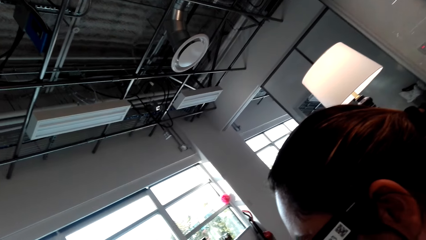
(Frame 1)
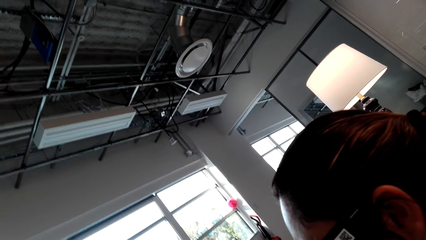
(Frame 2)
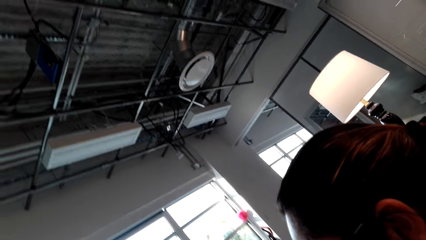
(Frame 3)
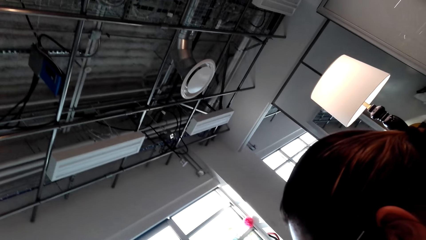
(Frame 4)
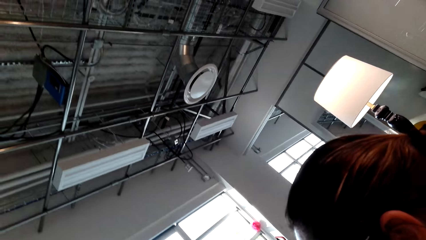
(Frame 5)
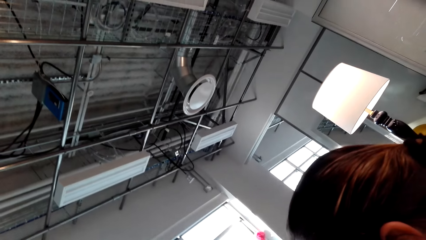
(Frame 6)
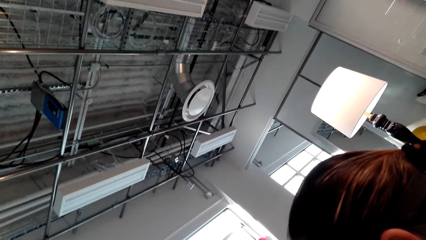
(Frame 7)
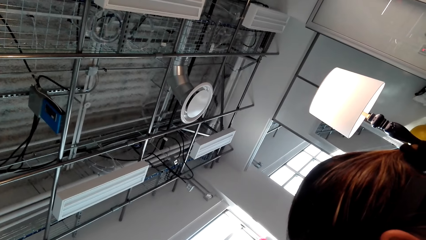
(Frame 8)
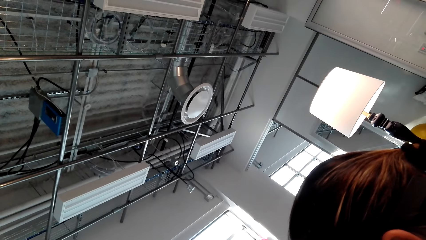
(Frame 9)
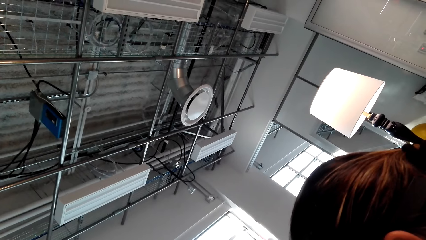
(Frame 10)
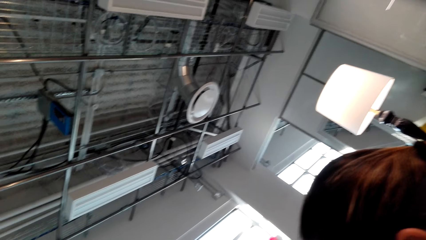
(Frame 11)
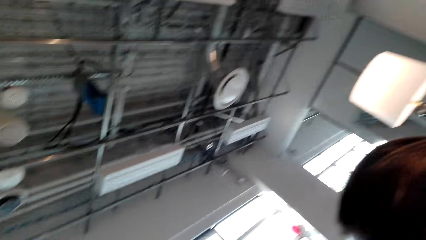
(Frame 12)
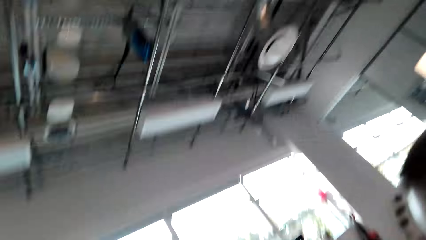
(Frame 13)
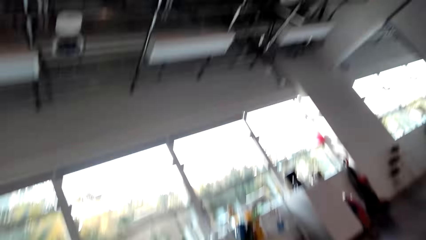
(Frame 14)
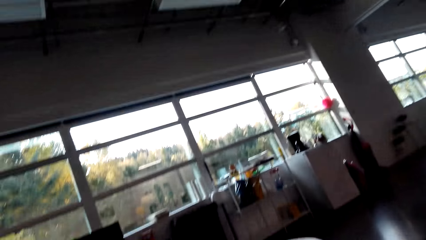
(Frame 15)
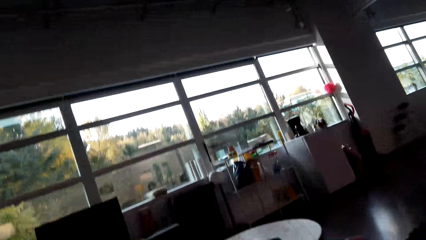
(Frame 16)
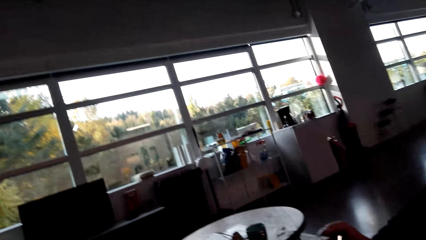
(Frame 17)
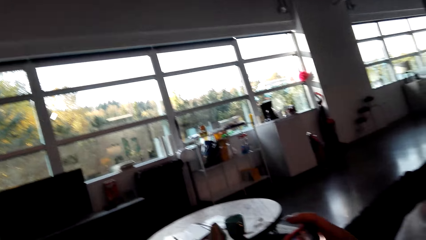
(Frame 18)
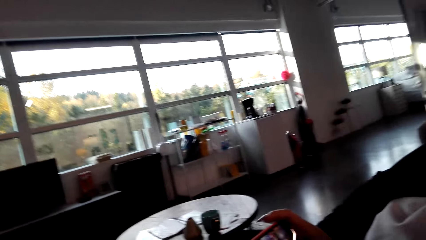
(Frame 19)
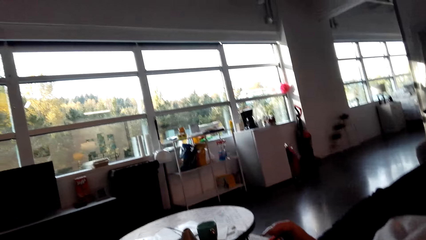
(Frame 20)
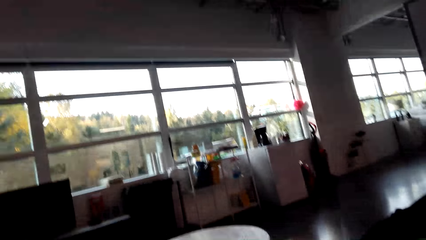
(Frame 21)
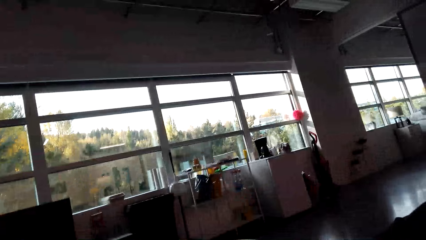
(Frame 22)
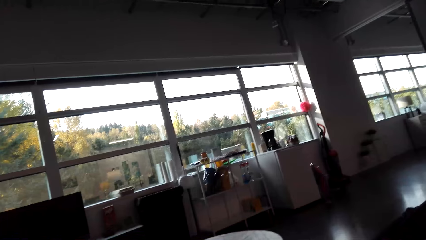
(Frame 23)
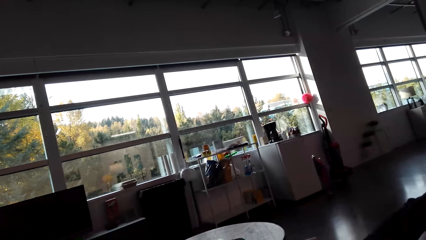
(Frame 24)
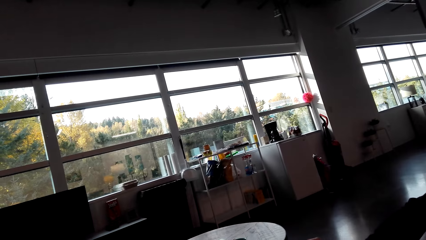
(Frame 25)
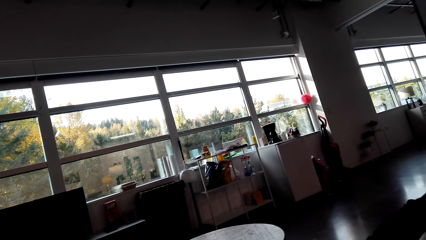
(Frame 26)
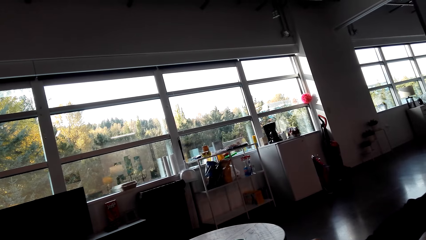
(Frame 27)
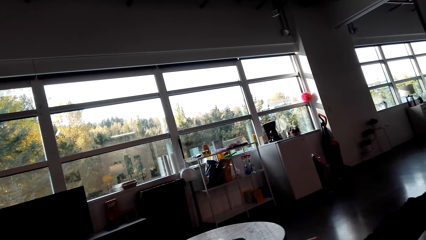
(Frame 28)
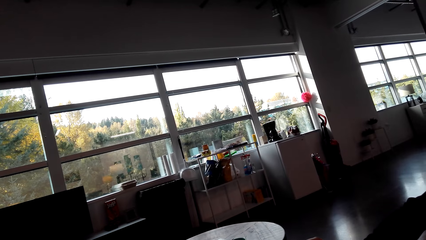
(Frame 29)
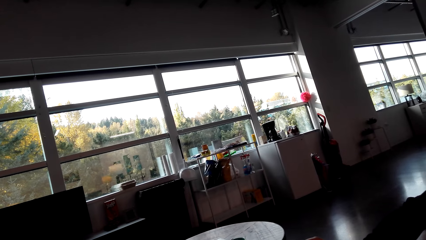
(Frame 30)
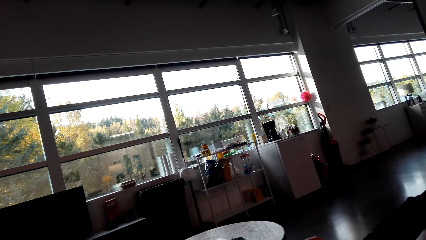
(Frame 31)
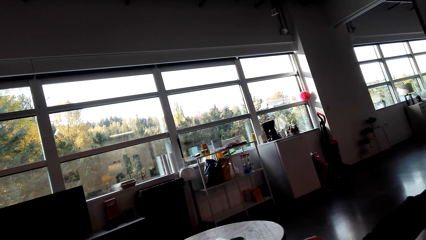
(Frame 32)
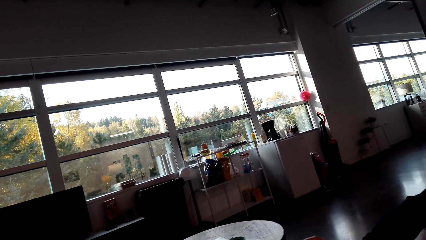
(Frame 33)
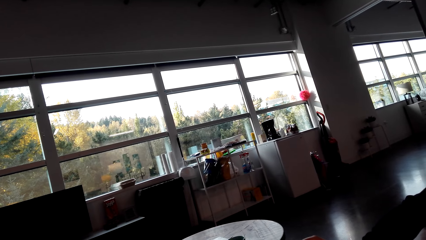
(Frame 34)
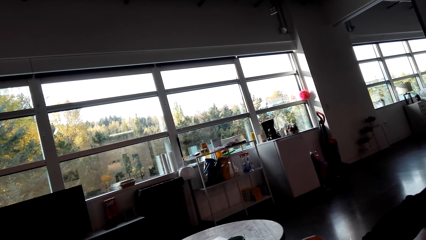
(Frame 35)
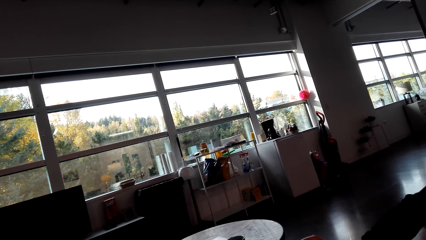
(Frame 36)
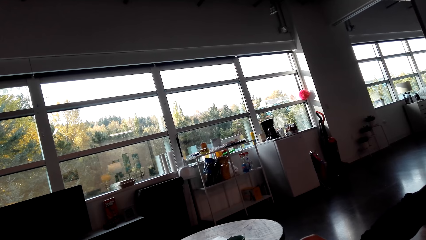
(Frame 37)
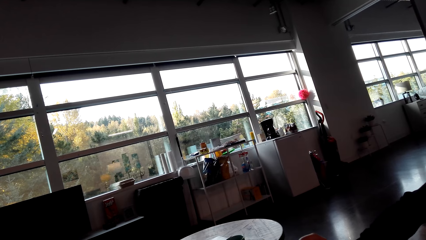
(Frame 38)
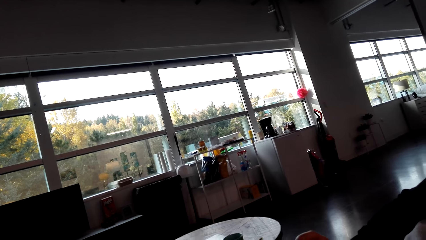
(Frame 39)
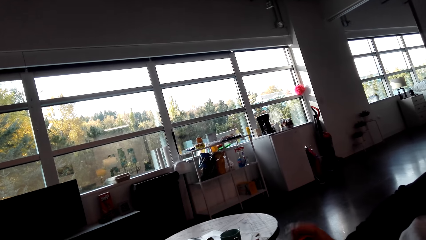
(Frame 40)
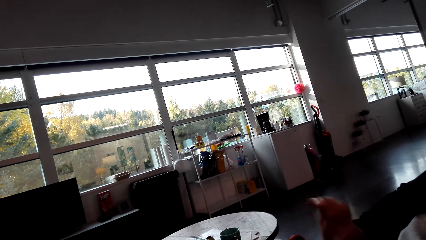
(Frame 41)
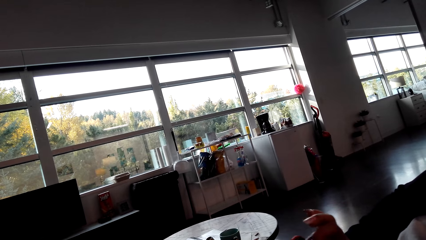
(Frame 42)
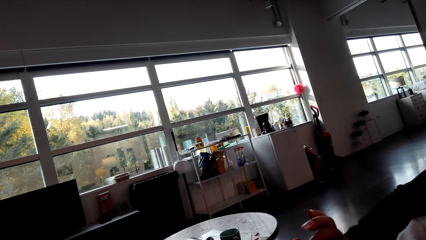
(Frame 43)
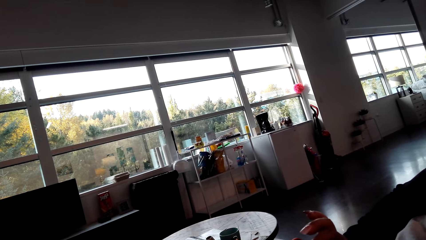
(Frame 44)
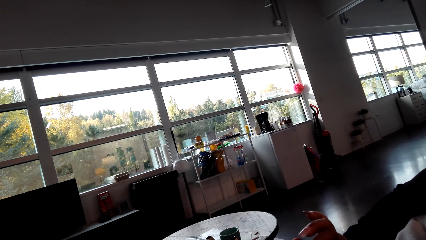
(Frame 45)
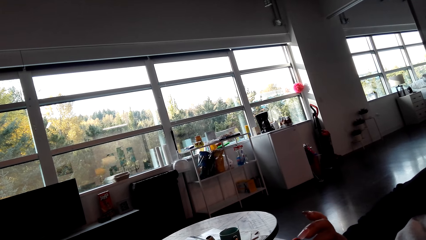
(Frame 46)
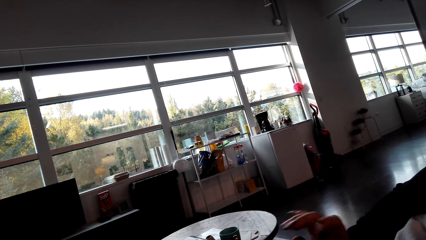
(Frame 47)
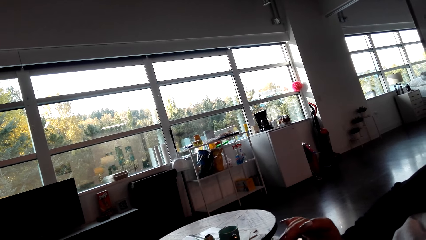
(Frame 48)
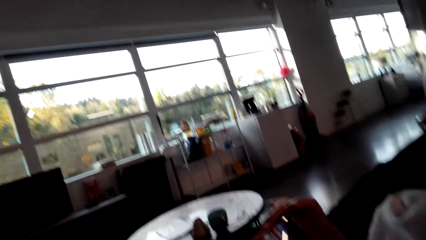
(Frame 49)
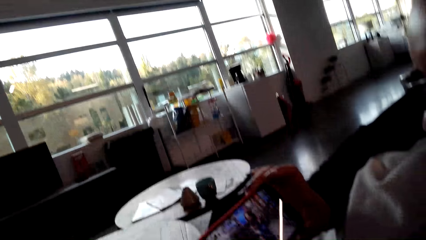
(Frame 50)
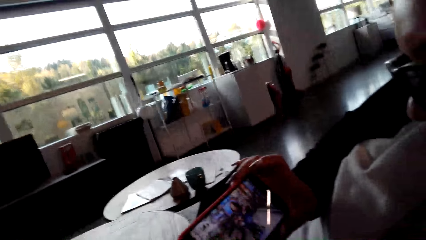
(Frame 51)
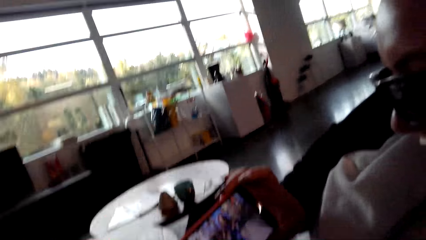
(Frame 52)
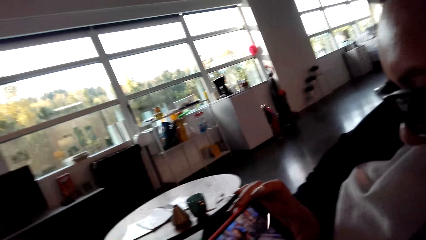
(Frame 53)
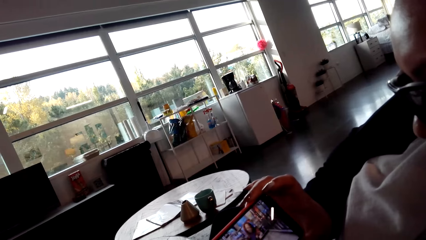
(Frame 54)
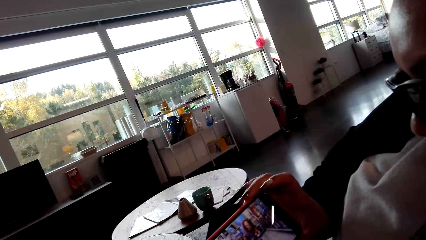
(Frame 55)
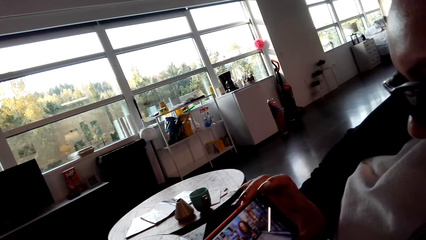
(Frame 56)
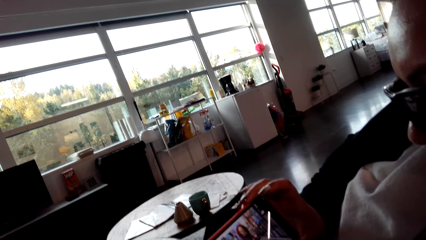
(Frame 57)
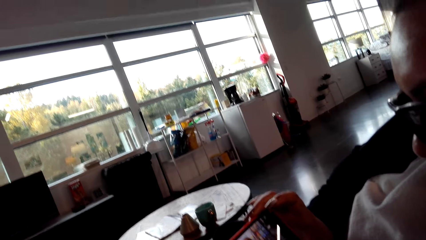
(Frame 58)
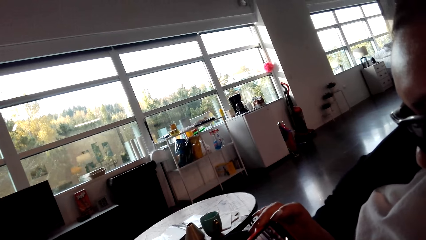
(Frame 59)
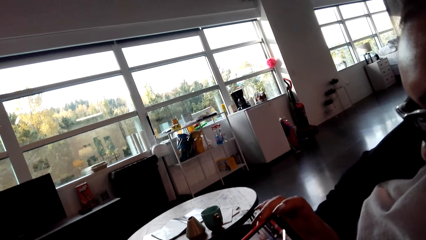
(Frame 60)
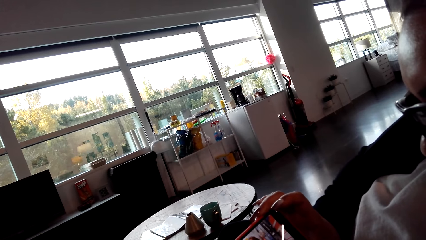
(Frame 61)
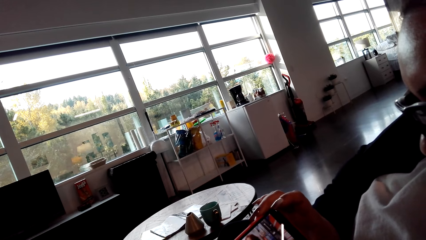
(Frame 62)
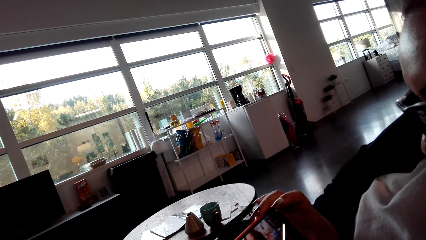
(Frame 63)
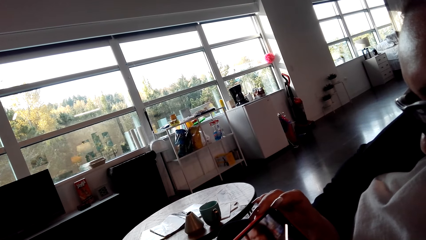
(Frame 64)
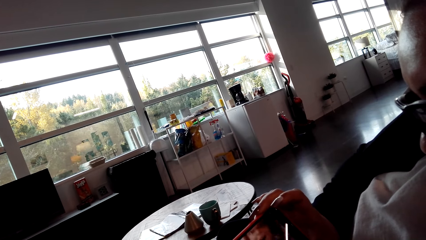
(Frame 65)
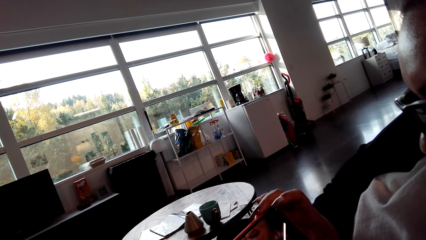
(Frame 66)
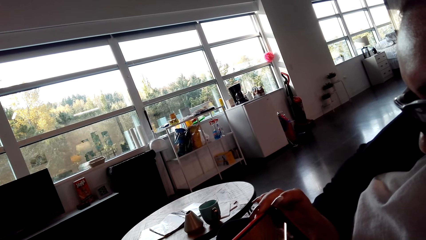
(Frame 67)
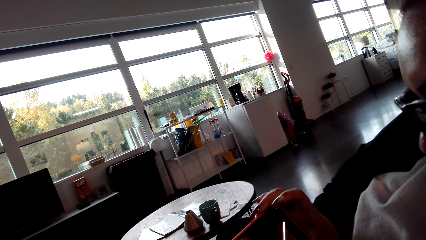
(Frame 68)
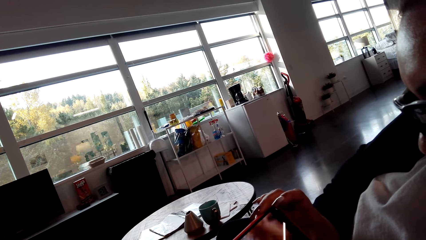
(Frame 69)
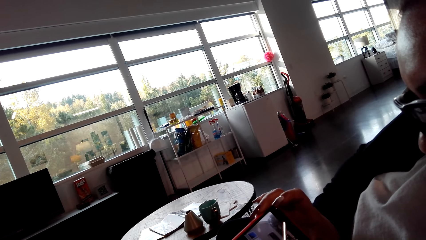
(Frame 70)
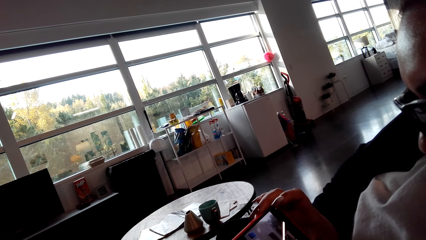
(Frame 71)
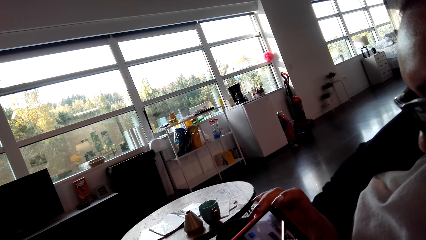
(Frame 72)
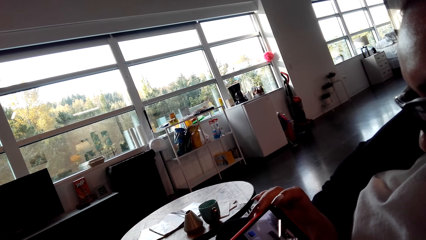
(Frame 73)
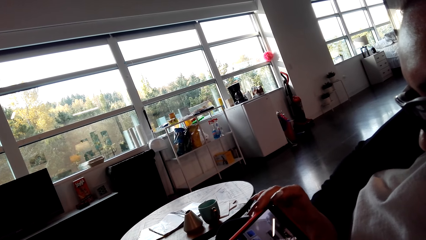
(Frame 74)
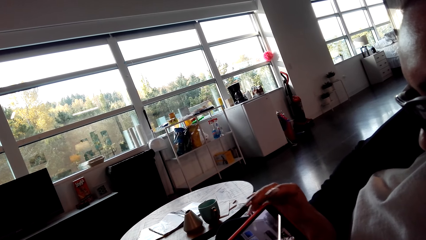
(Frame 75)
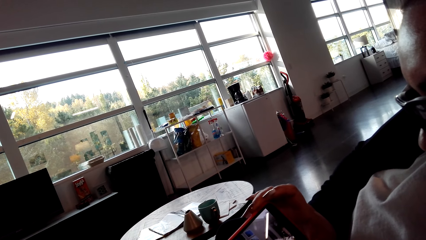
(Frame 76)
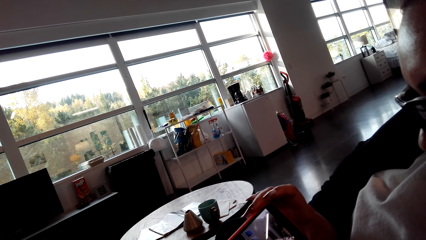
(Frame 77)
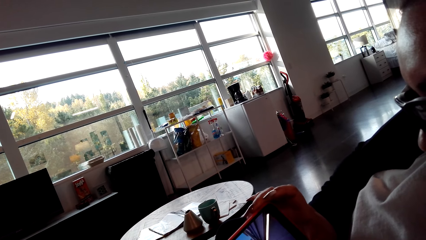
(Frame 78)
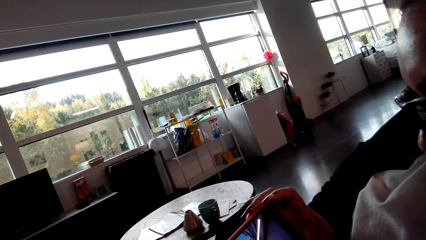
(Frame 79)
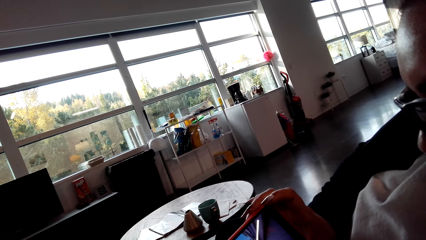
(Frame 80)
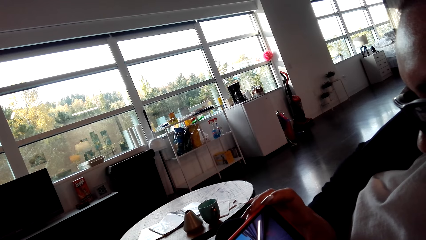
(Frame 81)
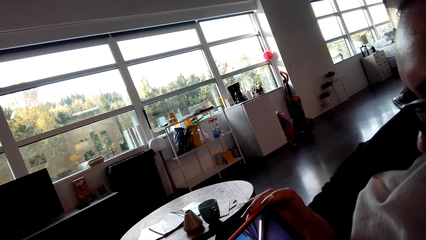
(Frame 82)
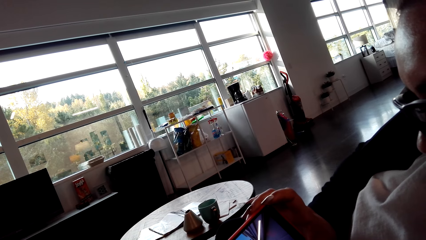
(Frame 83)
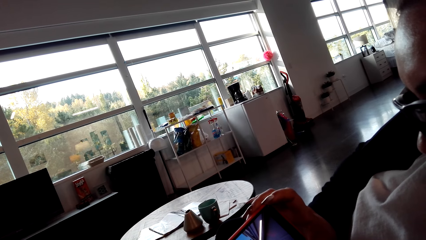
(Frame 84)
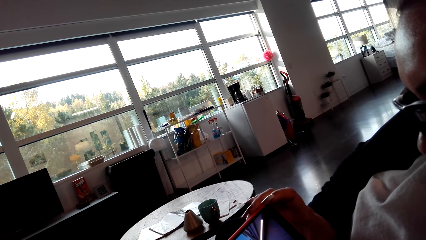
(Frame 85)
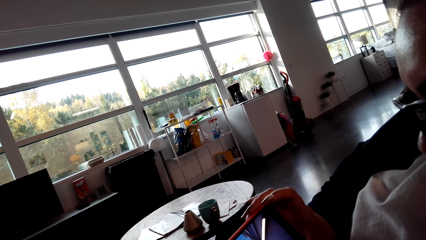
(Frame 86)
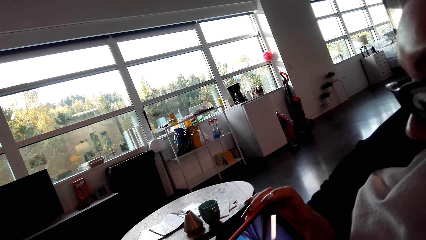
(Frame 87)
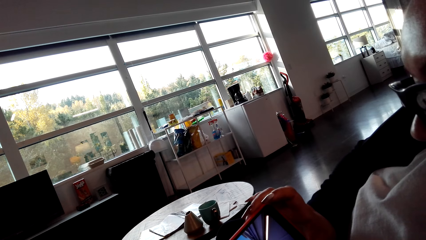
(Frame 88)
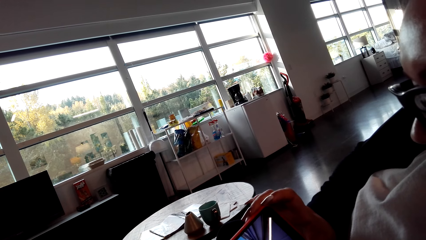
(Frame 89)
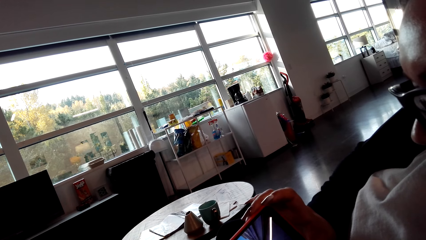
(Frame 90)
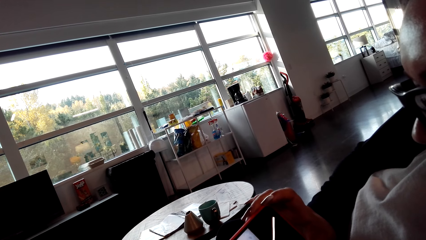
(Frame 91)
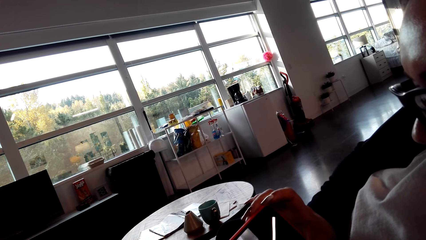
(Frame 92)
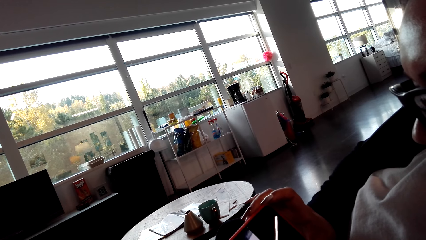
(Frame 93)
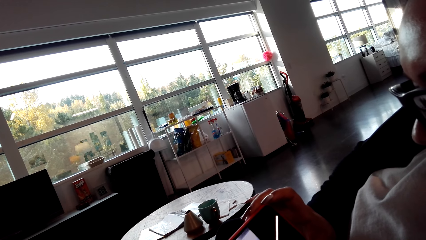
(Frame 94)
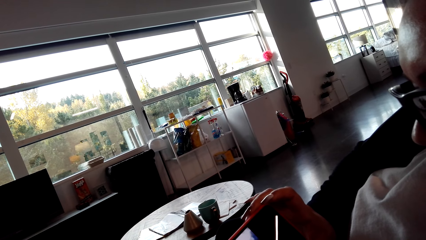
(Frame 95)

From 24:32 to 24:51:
The camera wearer looks at a lady. They look around. The lady holds the phone. The camera wearer looks at the lady's phone.
